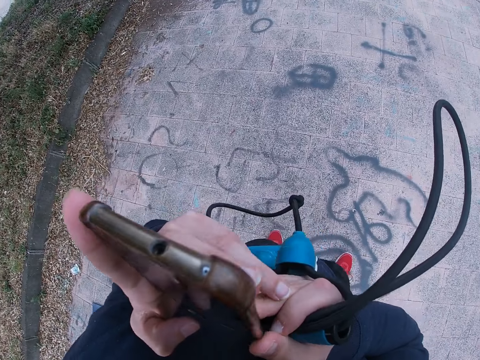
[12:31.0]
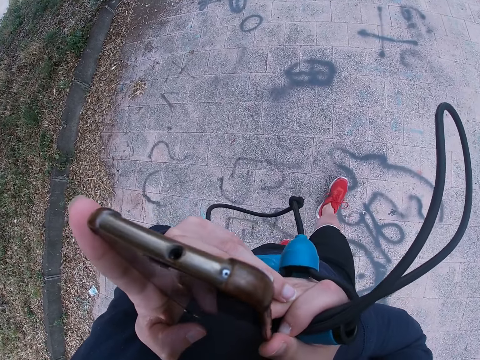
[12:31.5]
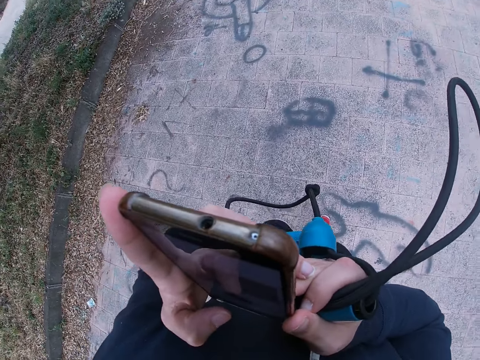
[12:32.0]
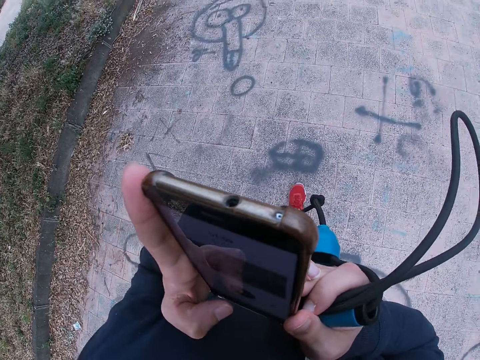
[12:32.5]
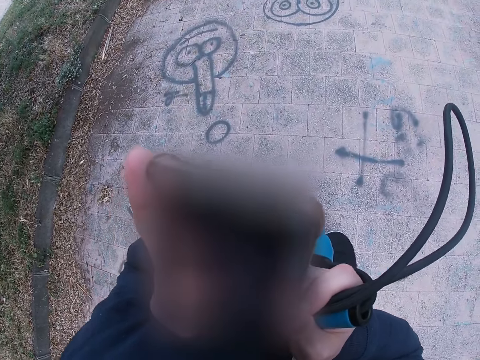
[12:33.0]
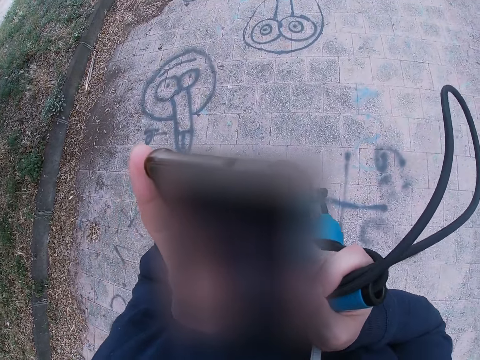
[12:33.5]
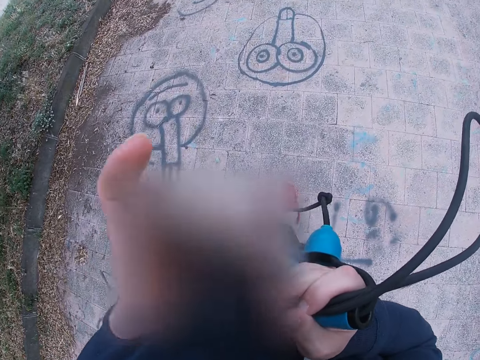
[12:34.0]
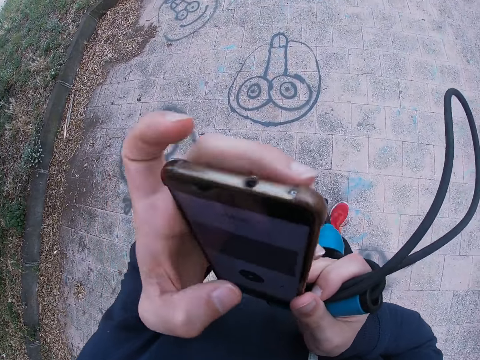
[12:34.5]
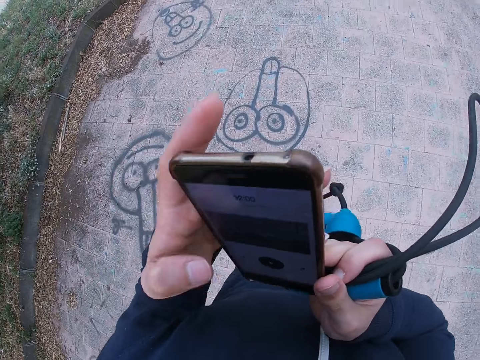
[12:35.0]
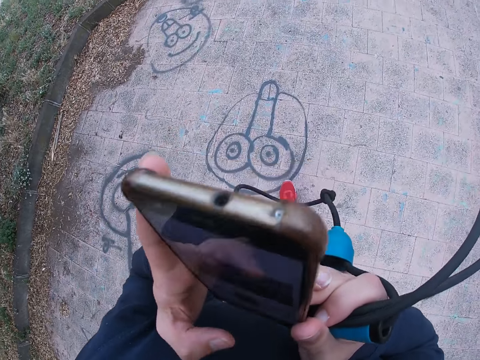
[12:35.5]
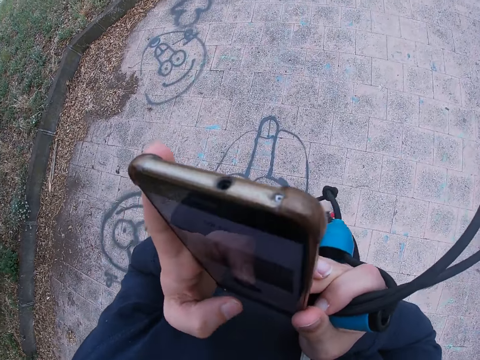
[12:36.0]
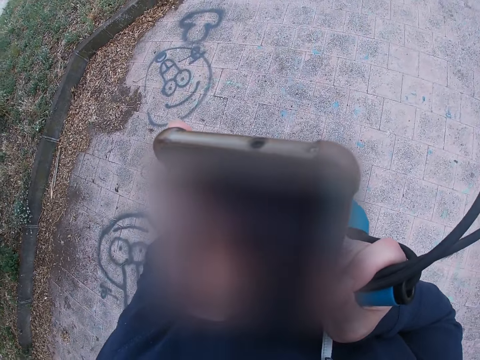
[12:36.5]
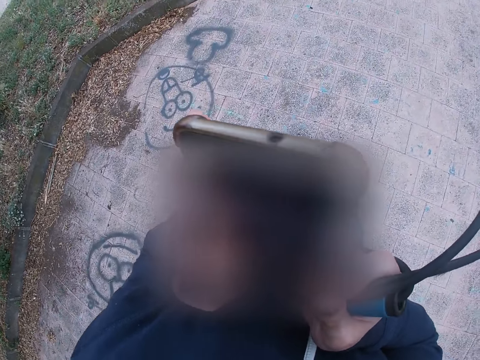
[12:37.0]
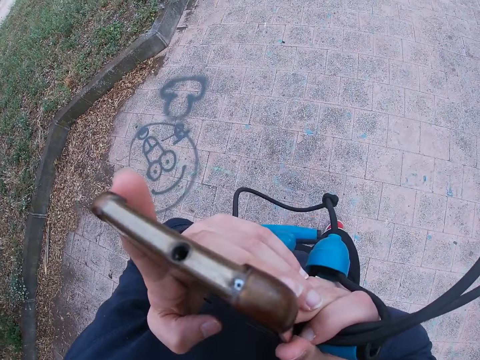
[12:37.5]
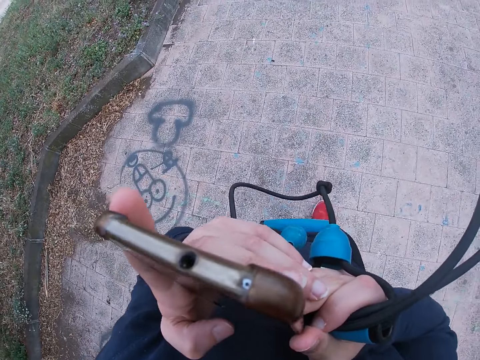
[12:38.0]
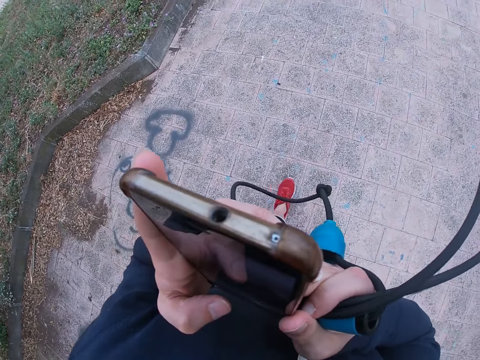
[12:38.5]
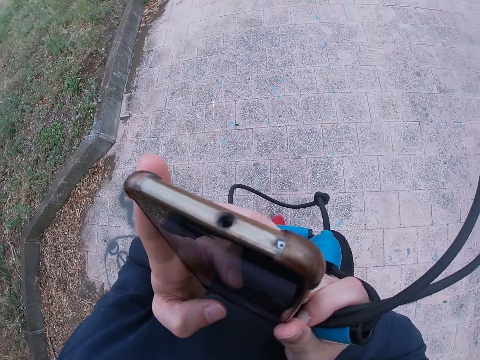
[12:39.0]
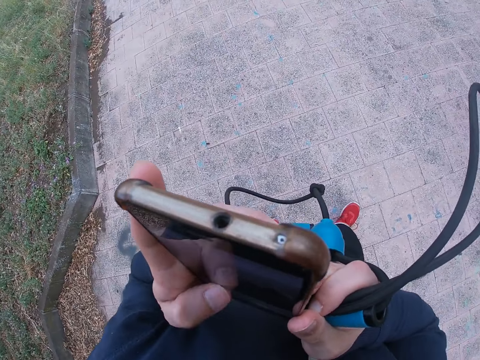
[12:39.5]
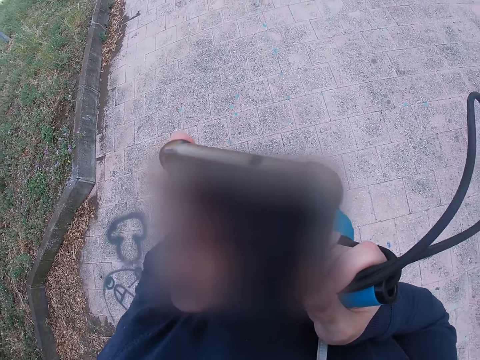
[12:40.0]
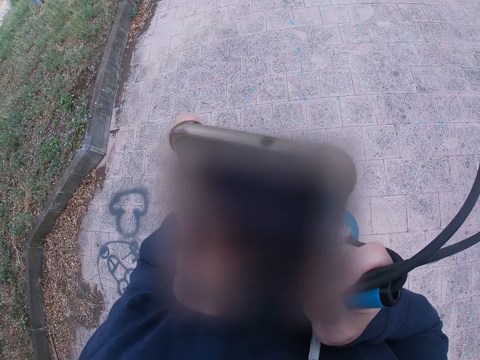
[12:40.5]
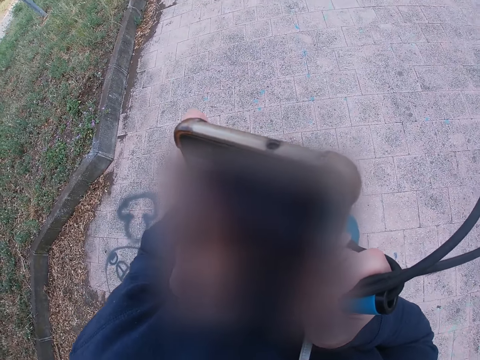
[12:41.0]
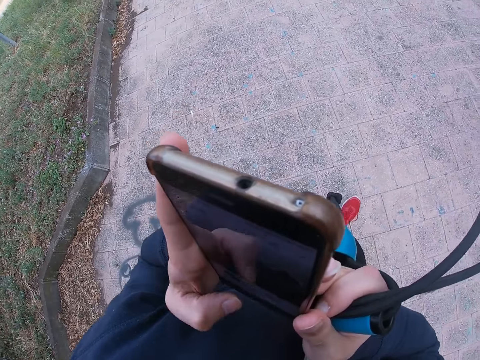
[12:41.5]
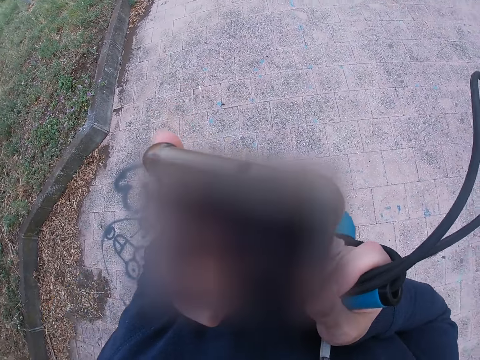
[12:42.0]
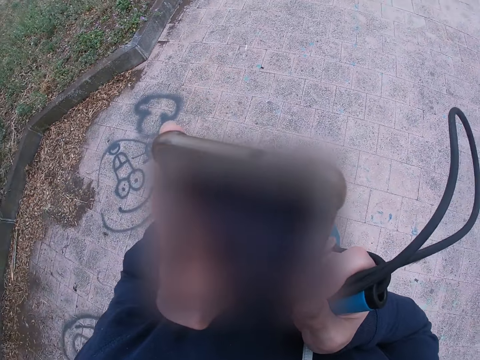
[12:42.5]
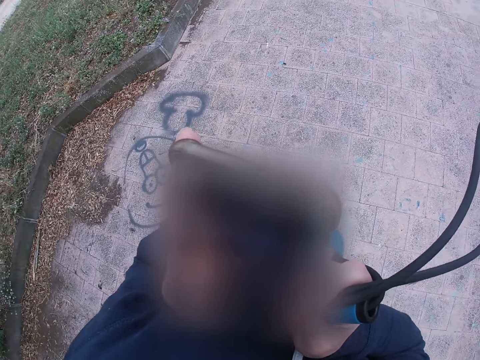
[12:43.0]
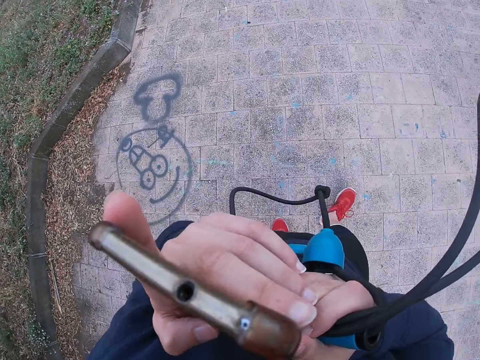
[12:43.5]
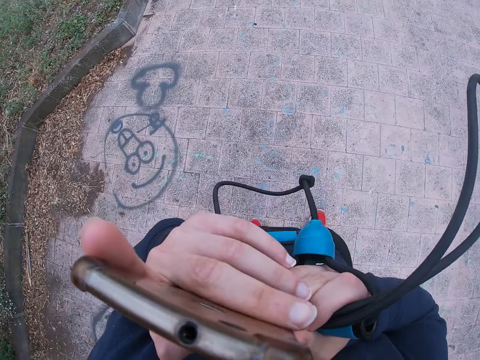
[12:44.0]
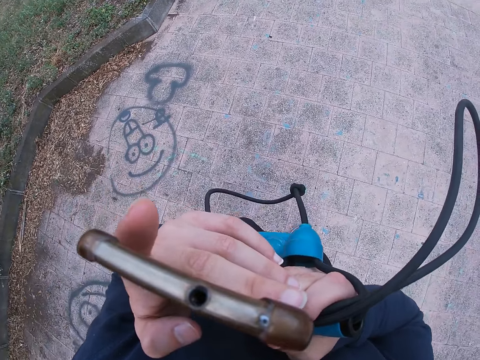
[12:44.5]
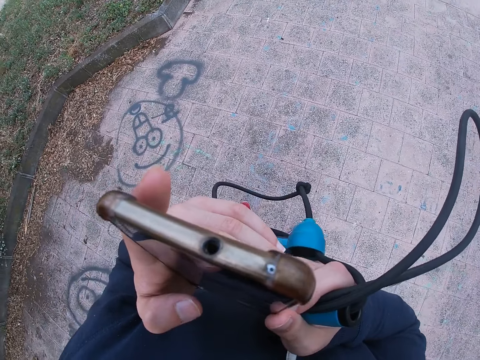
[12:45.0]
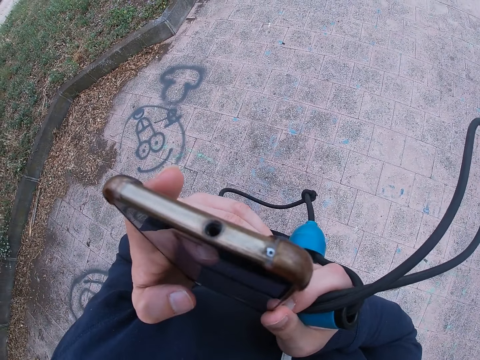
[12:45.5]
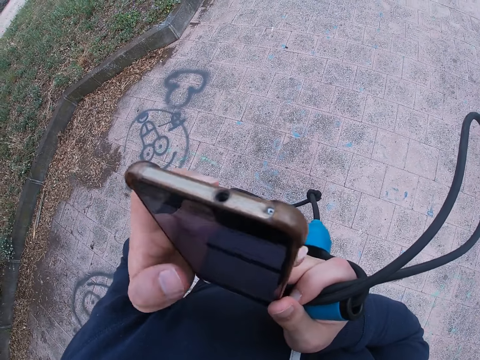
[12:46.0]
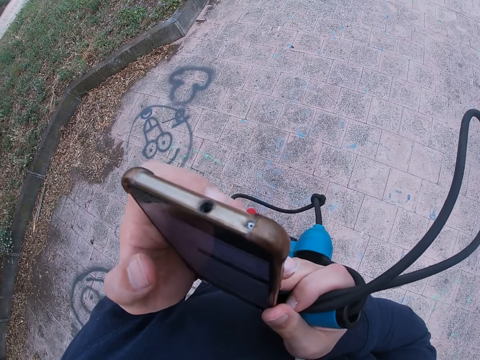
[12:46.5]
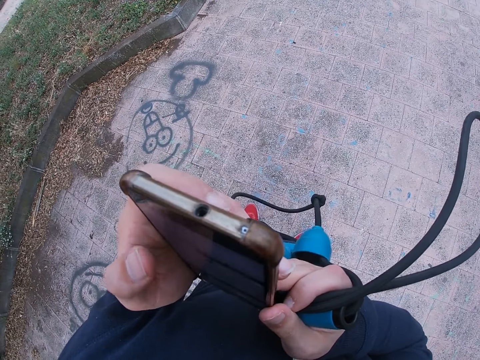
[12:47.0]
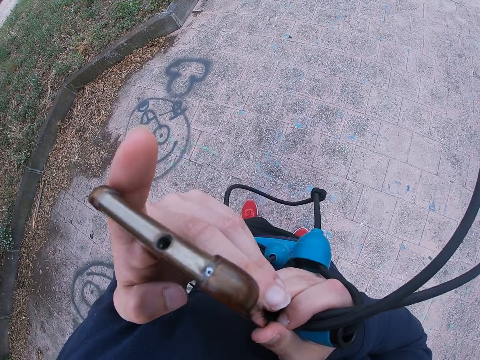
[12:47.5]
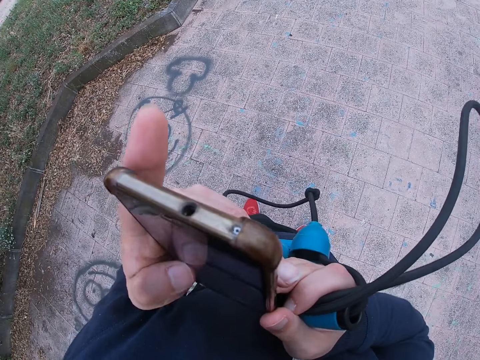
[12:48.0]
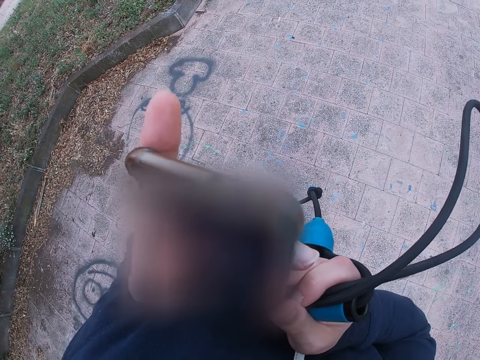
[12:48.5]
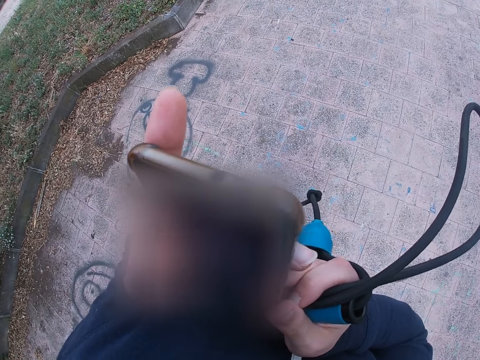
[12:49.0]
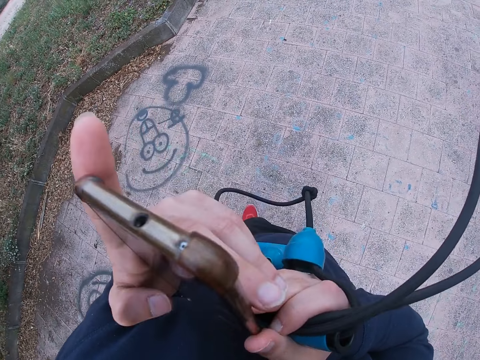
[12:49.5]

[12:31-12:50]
The camera wearer walks on the pavement. They stop on the pavement. They walk on the pavement.

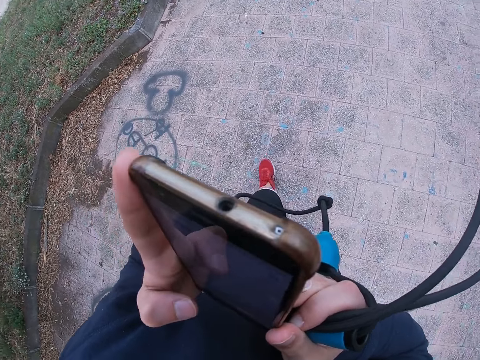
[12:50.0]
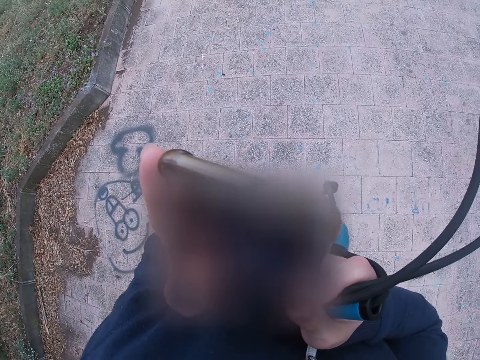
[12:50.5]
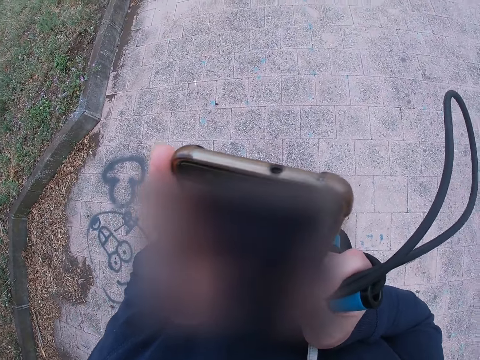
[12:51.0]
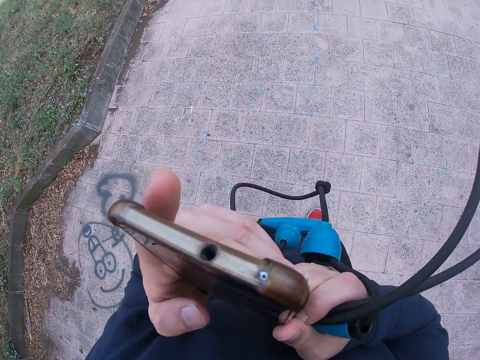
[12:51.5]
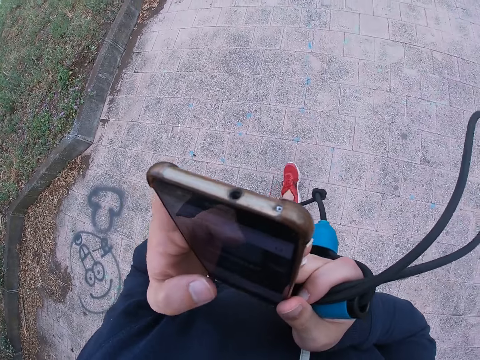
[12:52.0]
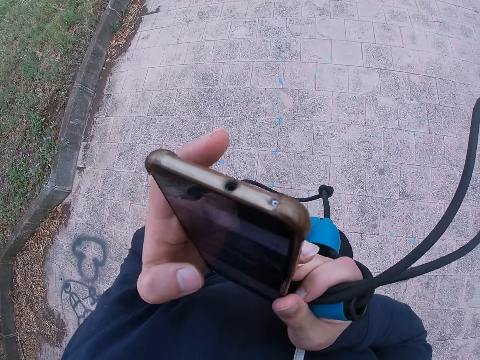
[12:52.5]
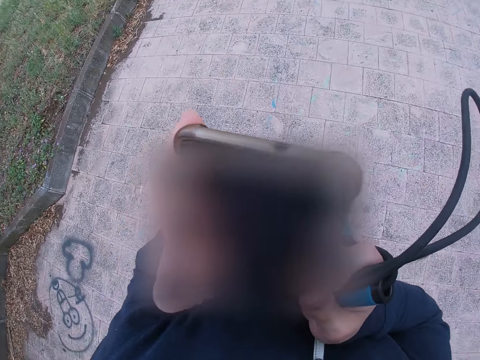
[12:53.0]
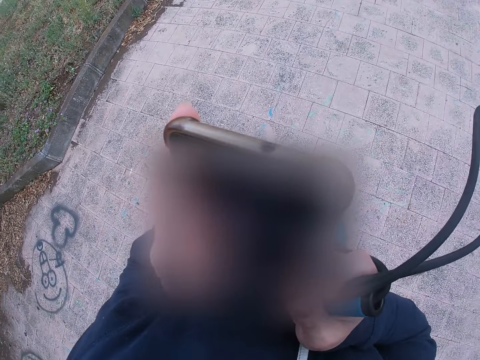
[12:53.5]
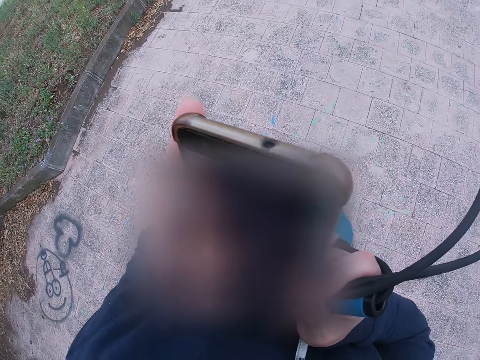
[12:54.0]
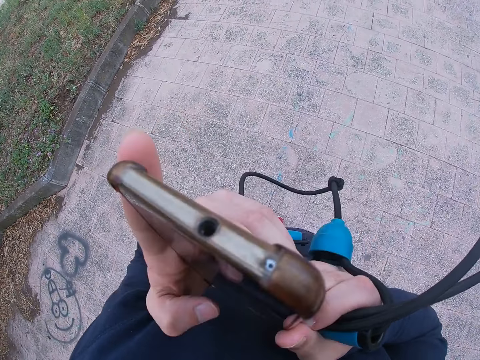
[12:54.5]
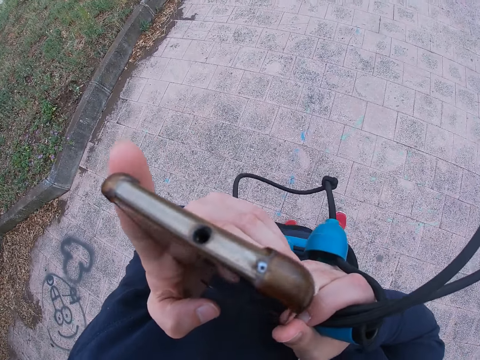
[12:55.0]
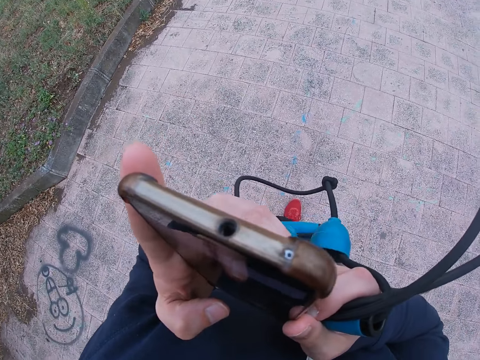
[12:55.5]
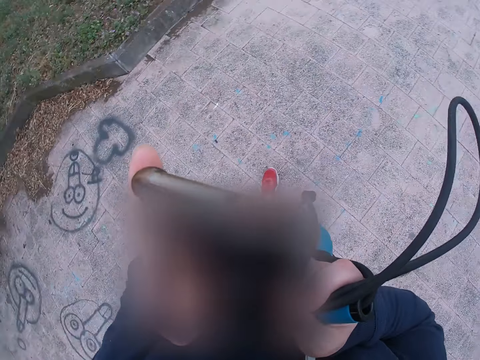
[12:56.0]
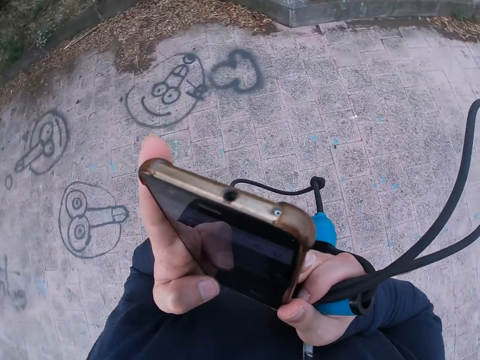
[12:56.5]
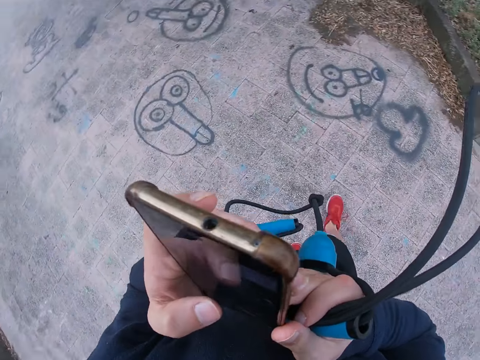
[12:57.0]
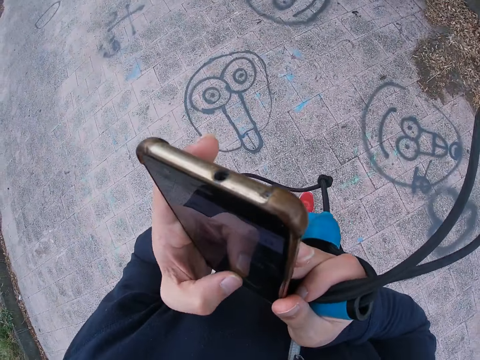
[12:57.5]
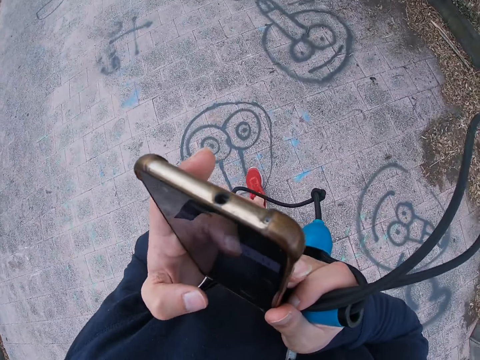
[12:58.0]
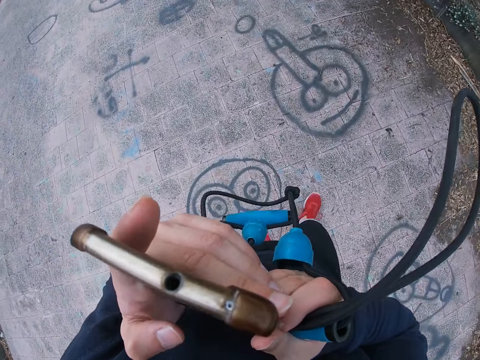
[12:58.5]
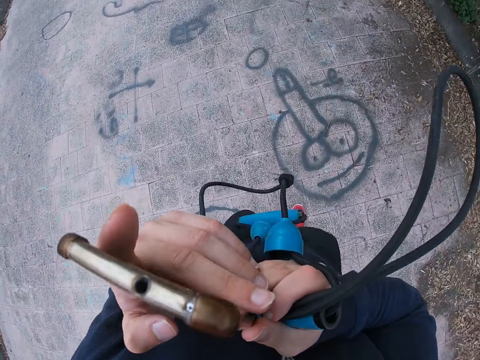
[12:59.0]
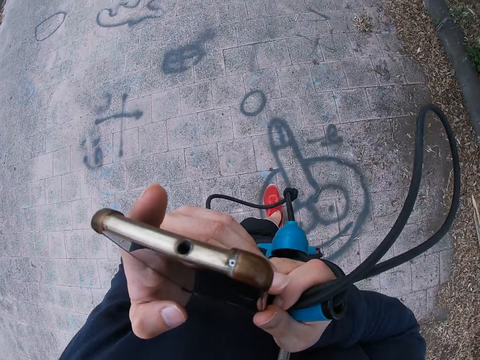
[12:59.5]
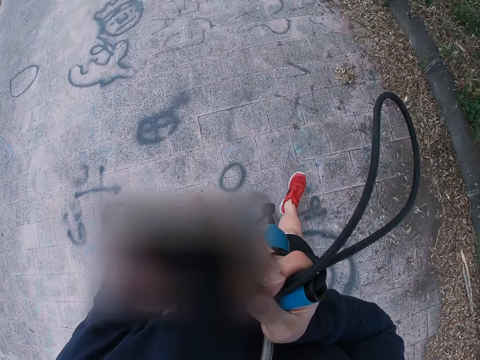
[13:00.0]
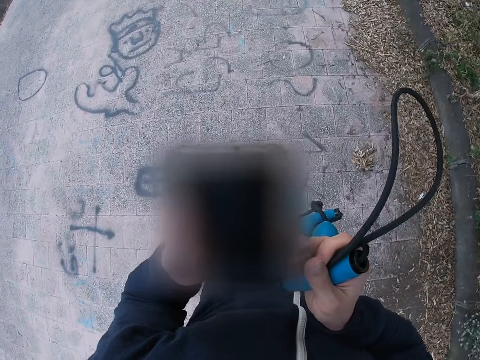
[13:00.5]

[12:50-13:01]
The camera wearer turns around. They walk on the road.
